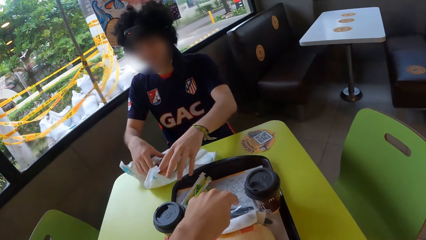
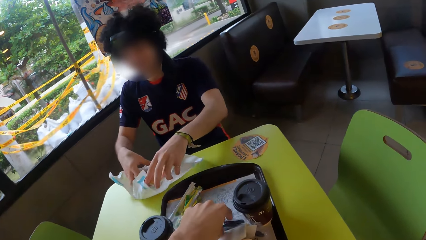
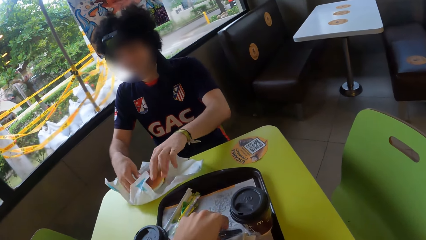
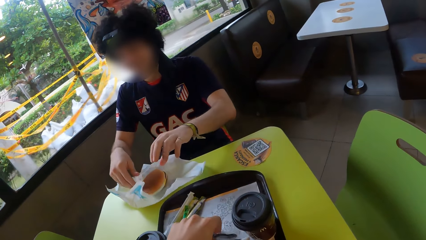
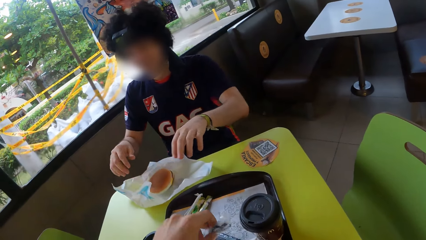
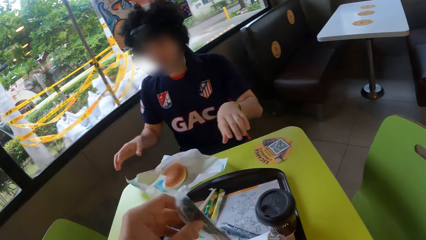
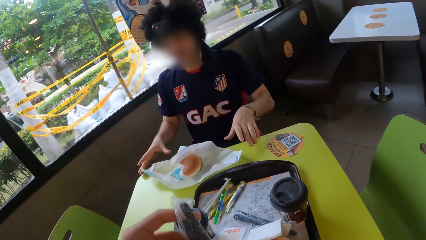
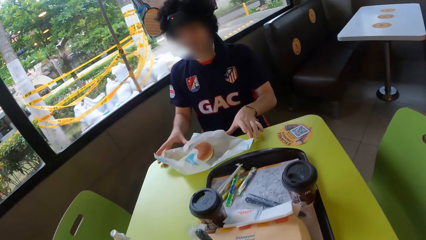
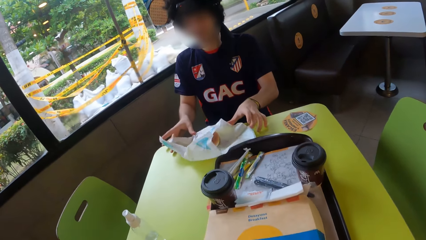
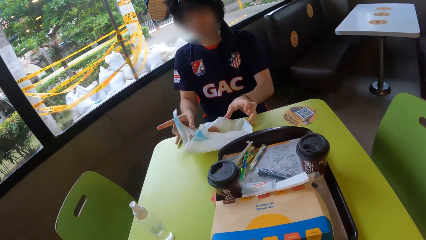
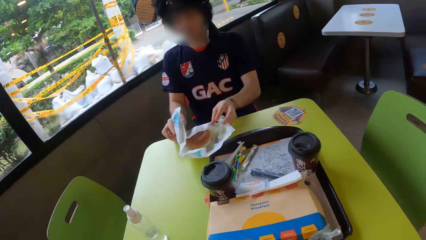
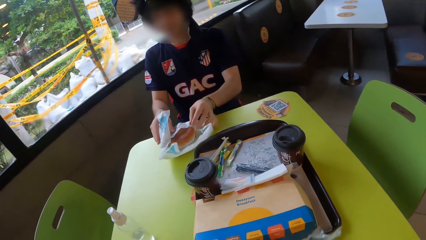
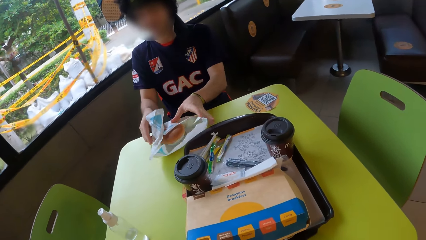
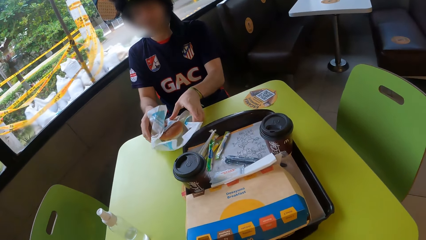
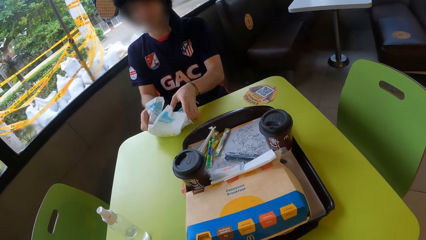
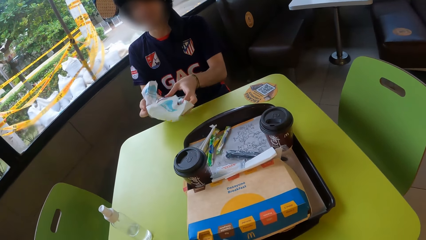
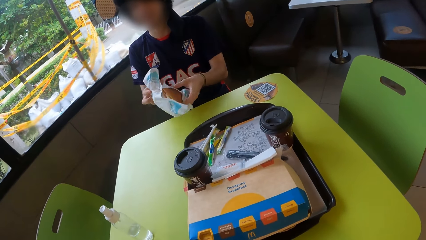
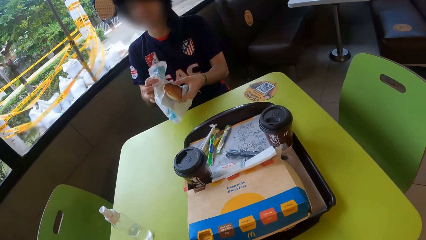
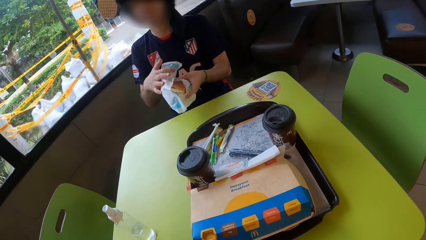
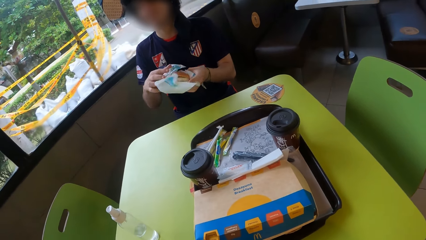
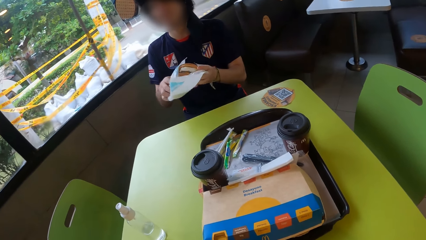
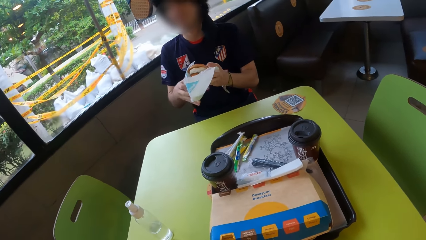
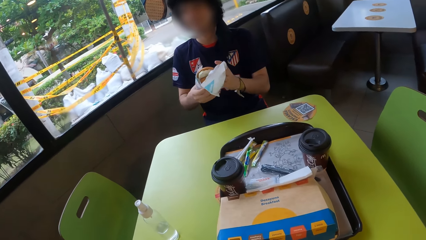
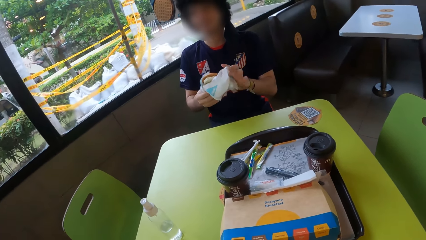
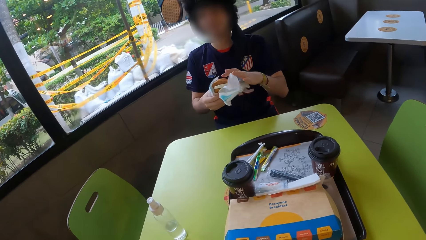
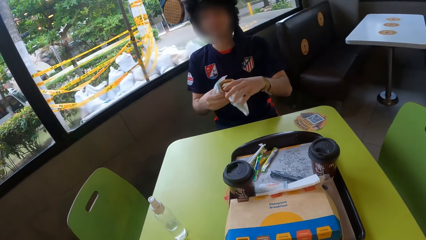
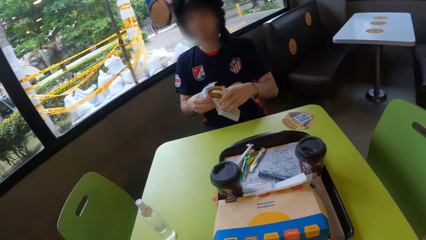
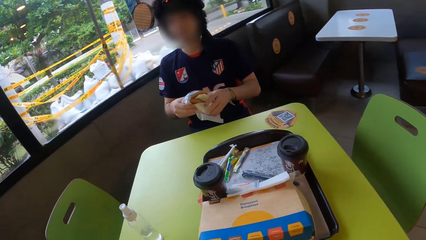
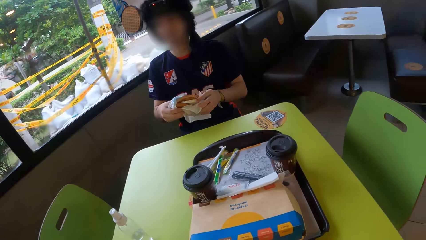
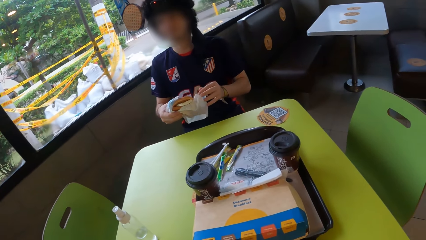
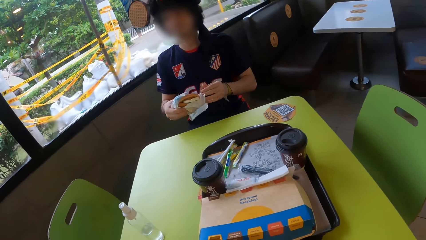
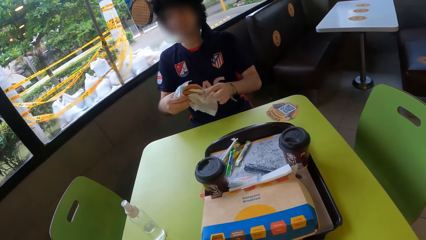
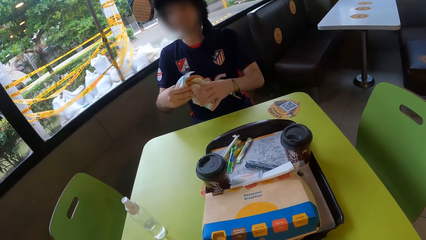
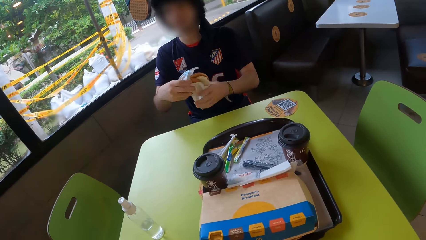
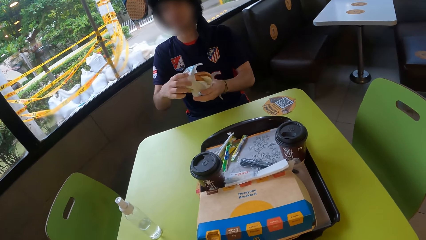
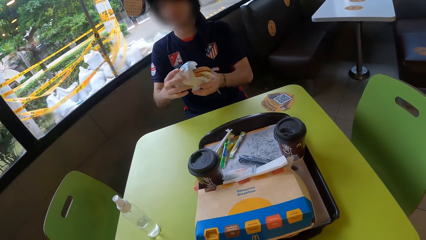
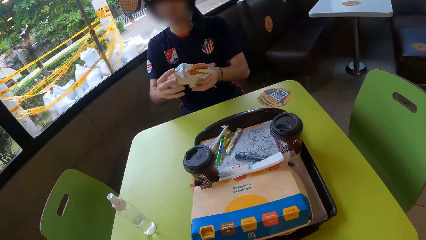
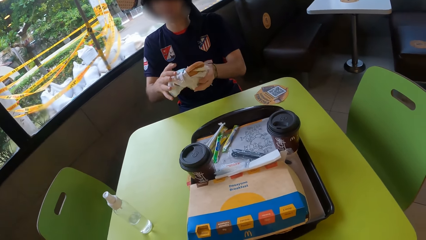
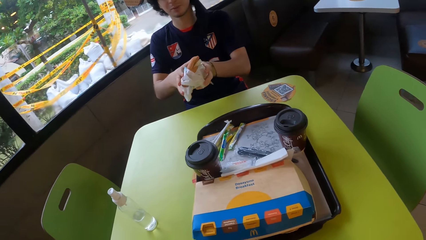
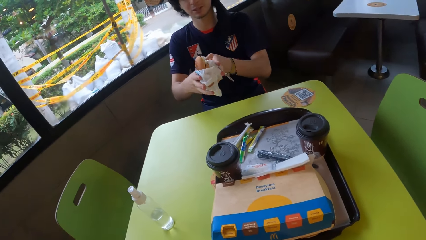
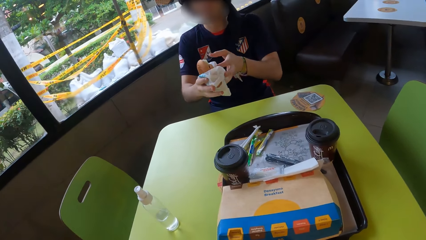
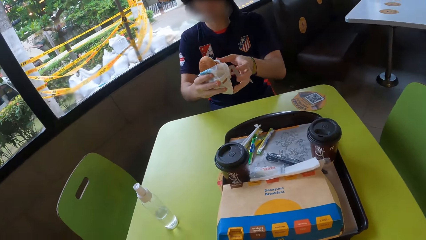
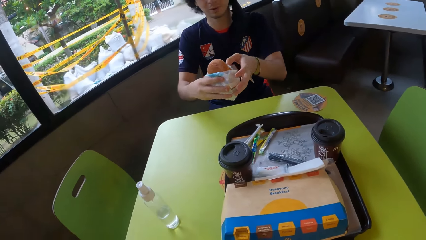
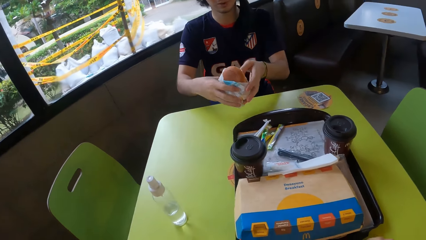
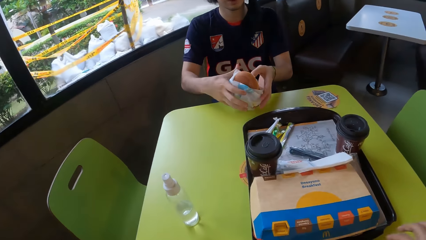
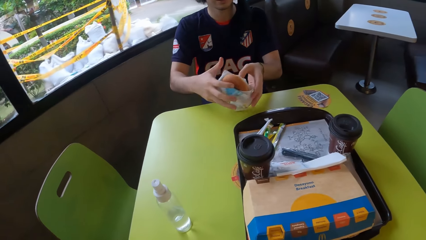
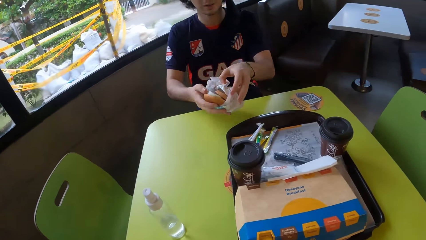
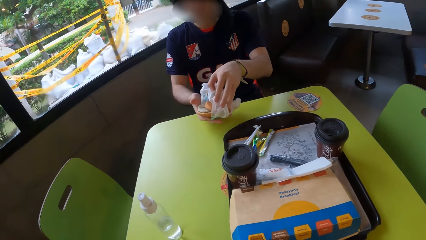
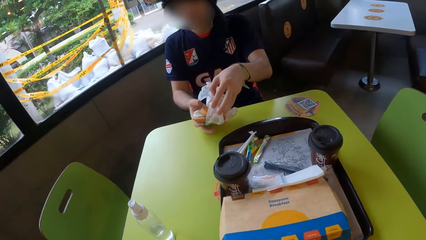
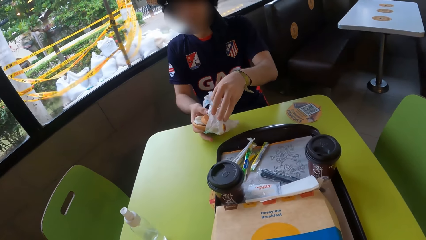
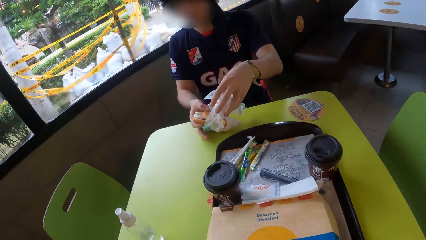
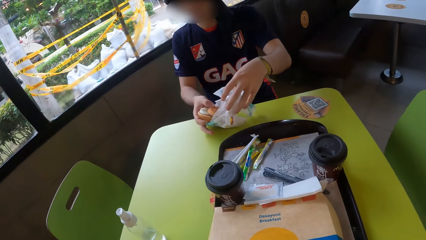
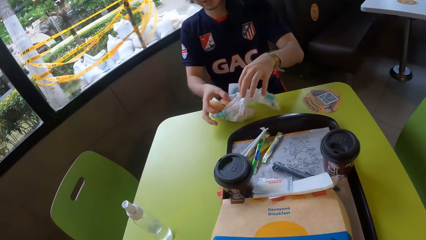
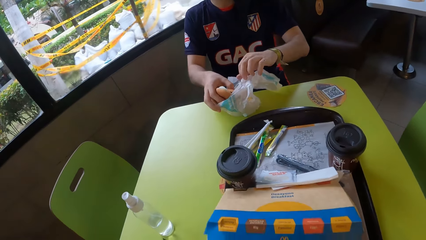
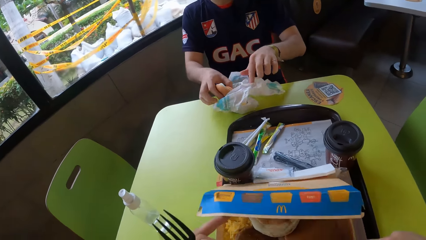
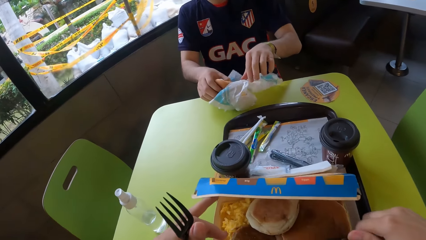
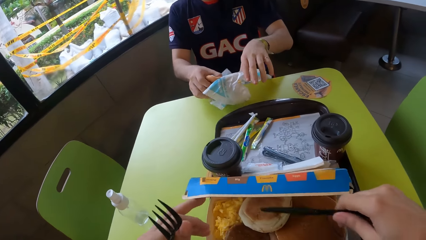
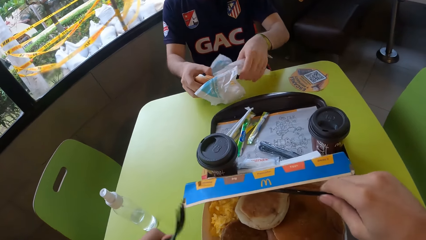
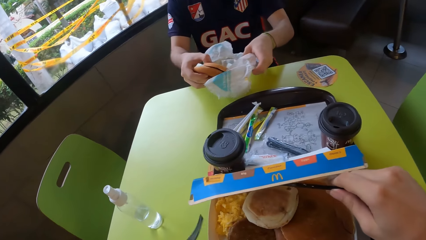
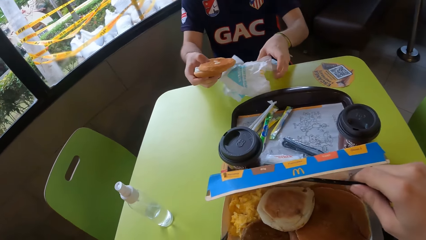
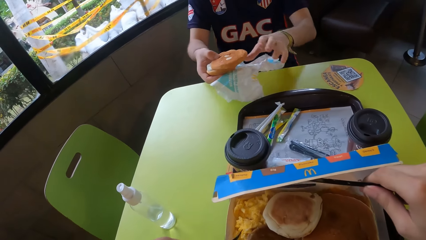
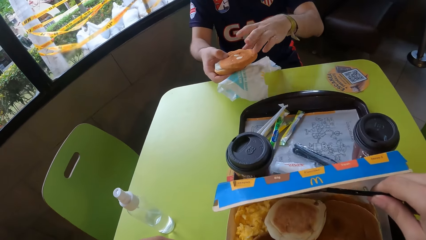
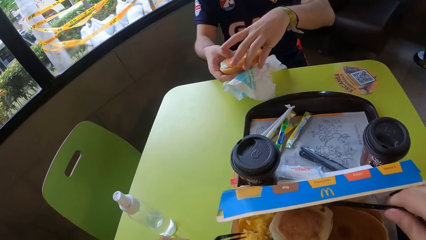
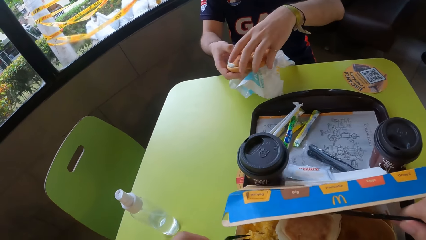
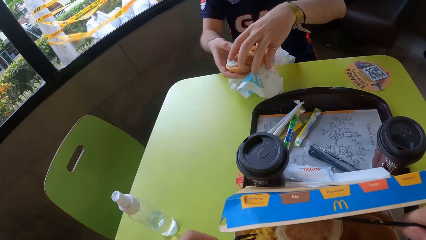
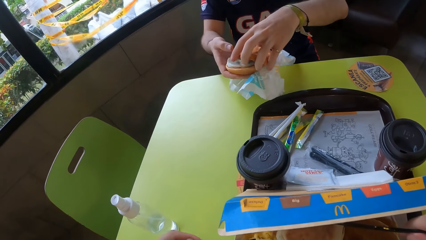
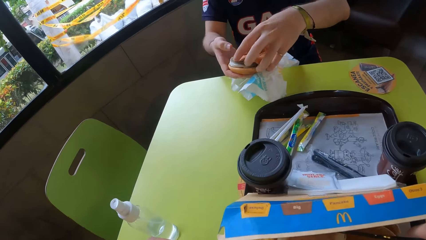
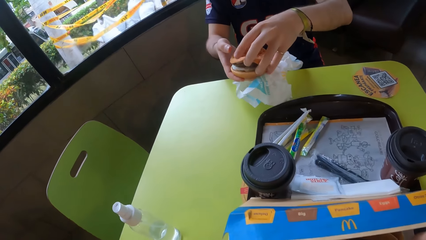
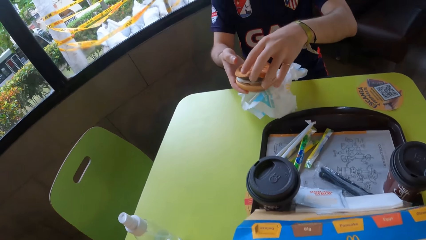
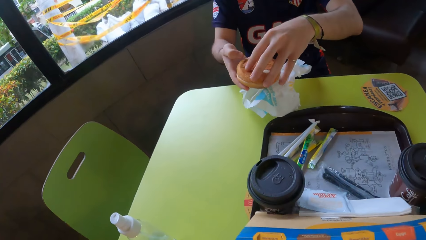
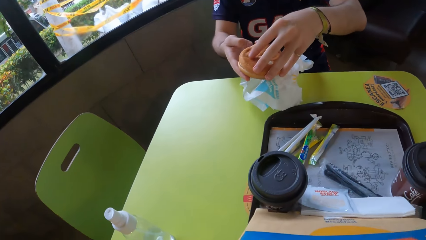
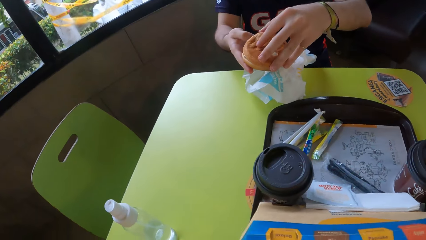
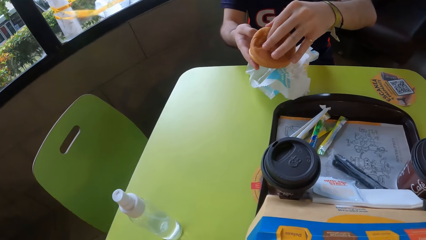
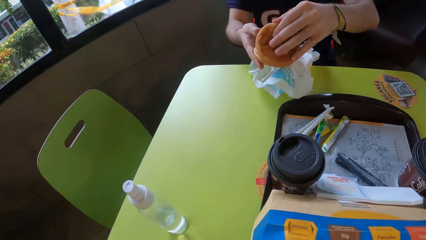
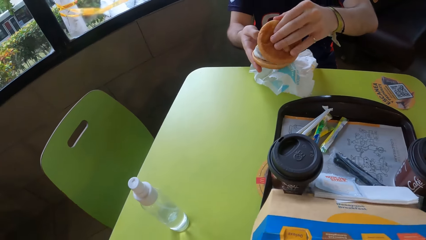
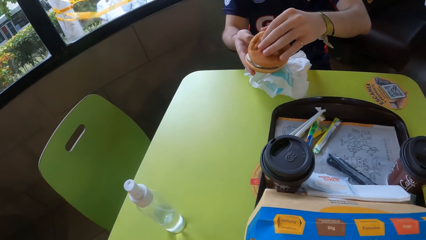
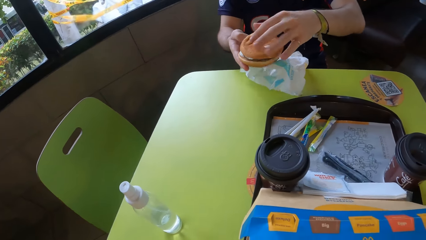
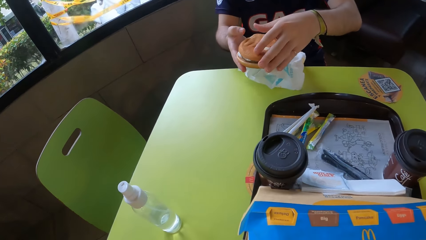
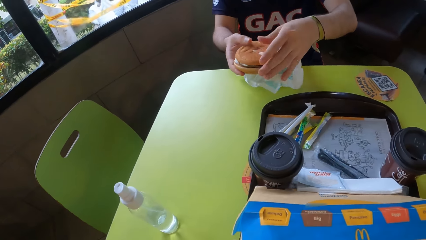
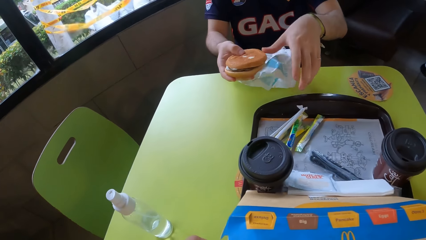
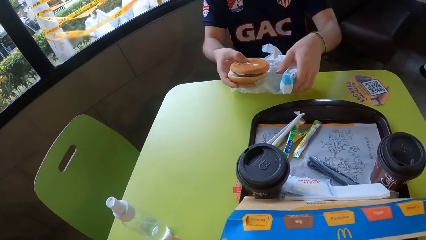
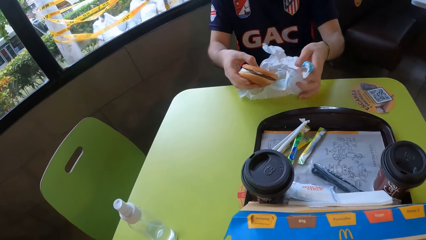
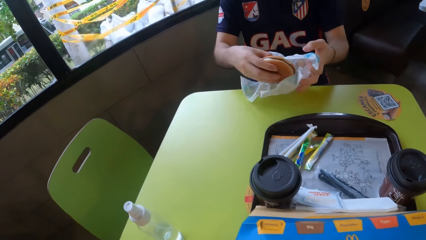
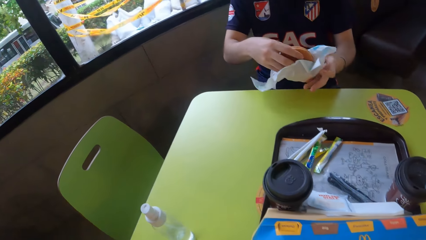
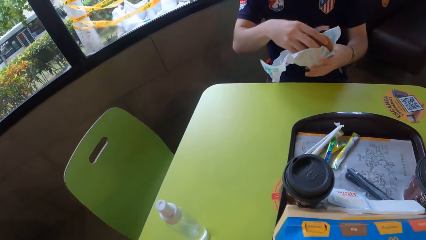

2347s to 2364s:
The camera wearer picks a packet of sugar. They take the straw. They open the small box of food.
